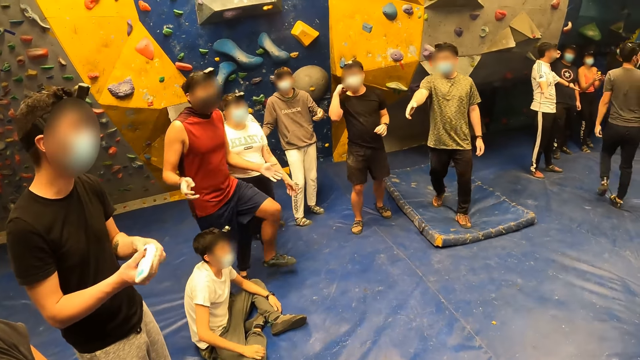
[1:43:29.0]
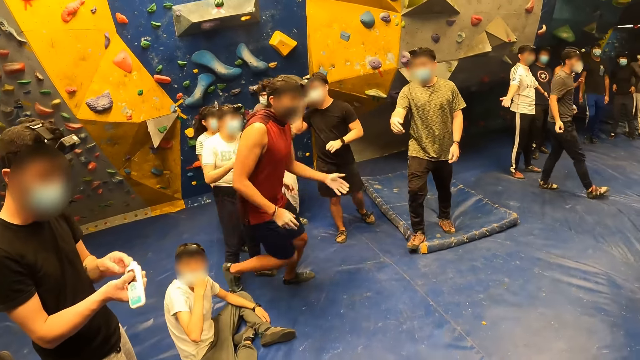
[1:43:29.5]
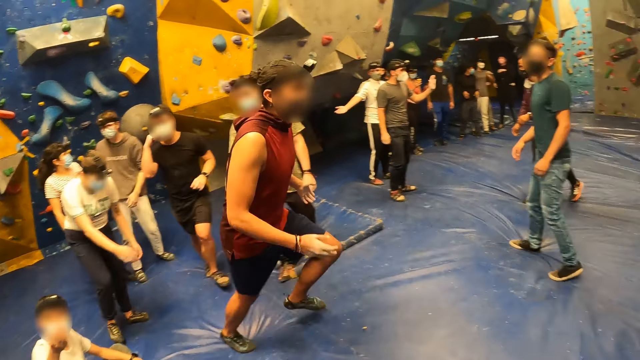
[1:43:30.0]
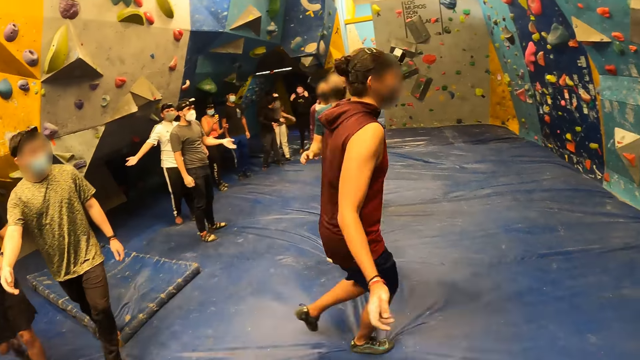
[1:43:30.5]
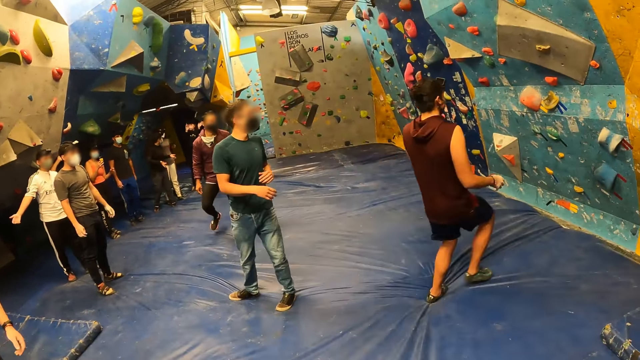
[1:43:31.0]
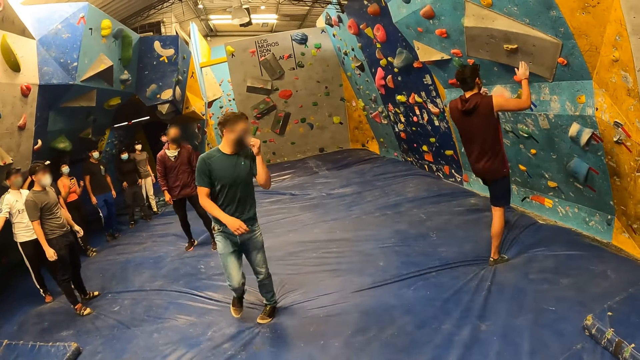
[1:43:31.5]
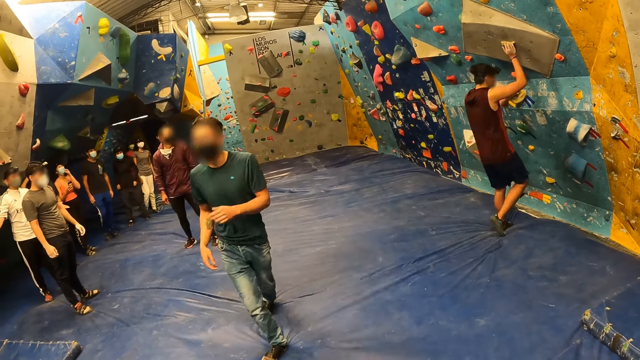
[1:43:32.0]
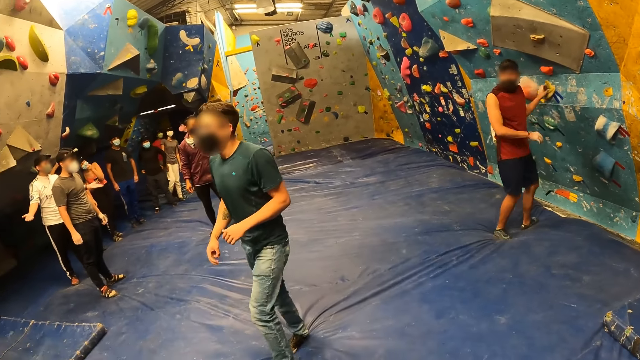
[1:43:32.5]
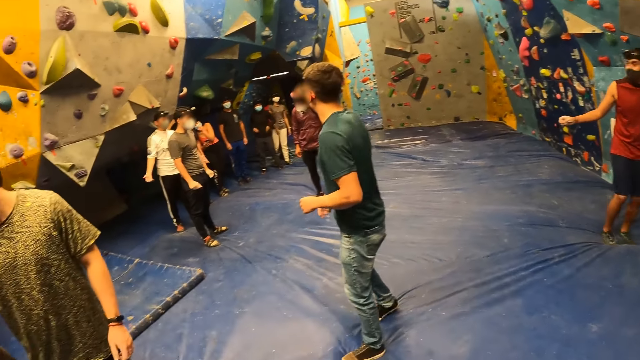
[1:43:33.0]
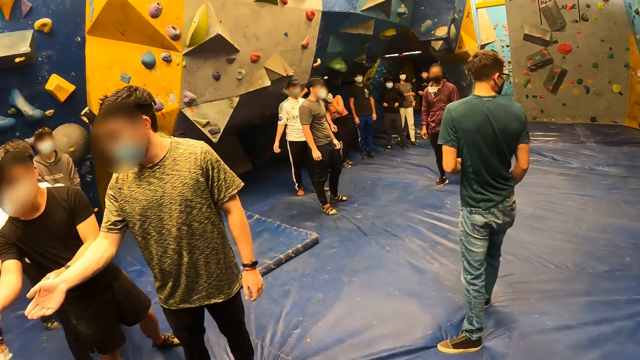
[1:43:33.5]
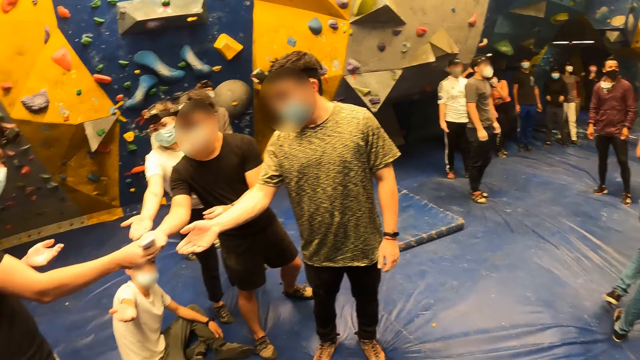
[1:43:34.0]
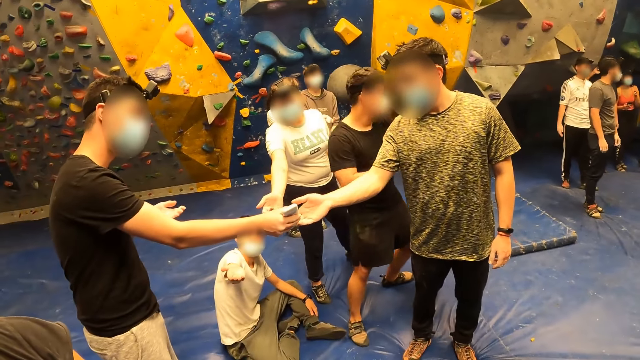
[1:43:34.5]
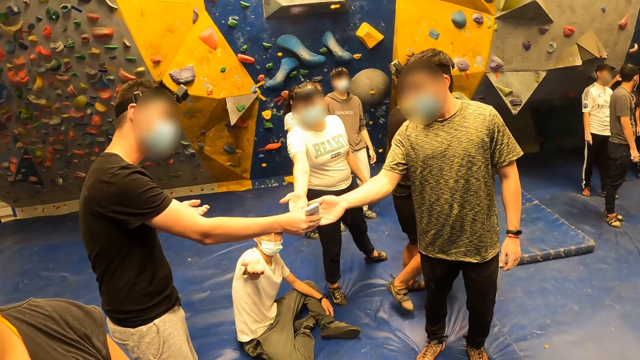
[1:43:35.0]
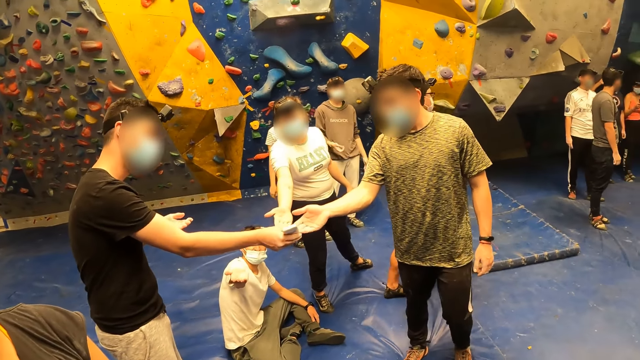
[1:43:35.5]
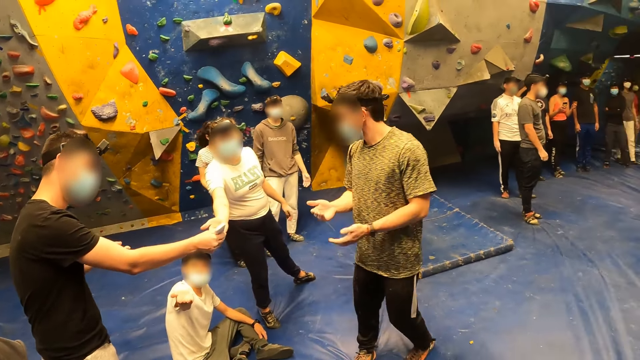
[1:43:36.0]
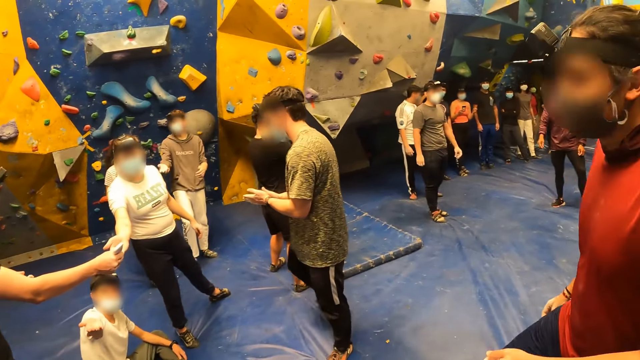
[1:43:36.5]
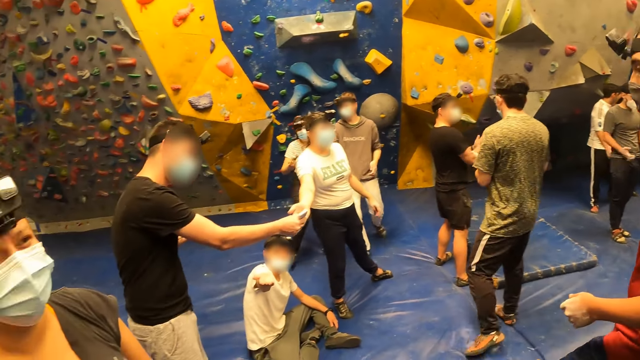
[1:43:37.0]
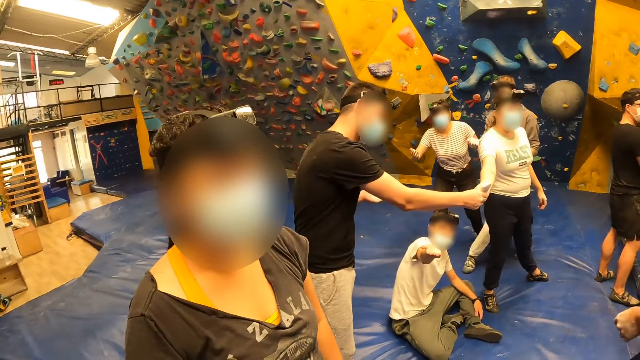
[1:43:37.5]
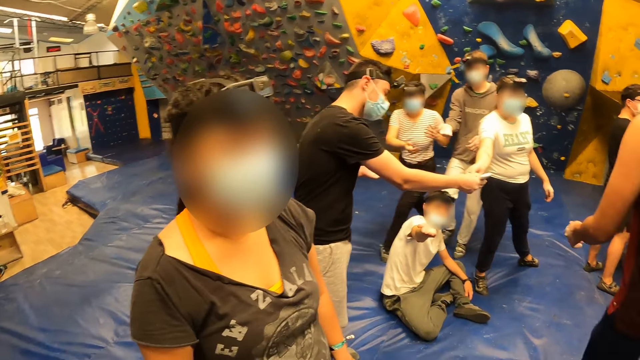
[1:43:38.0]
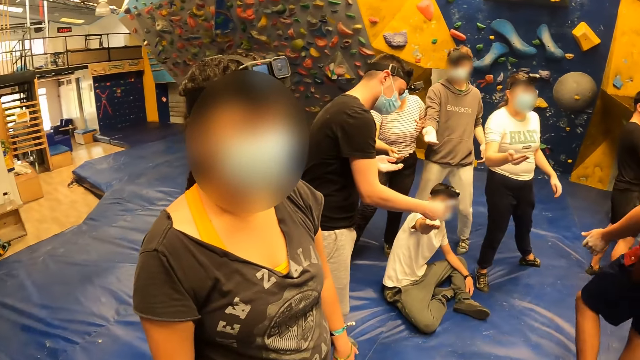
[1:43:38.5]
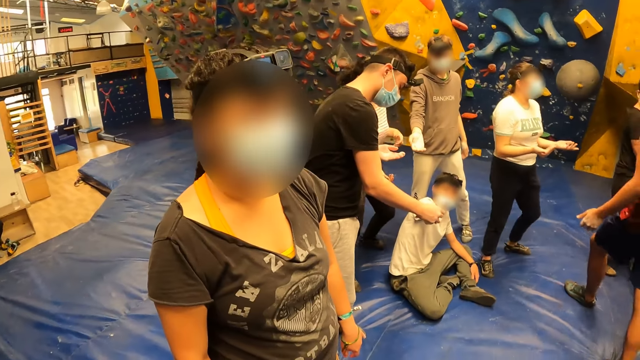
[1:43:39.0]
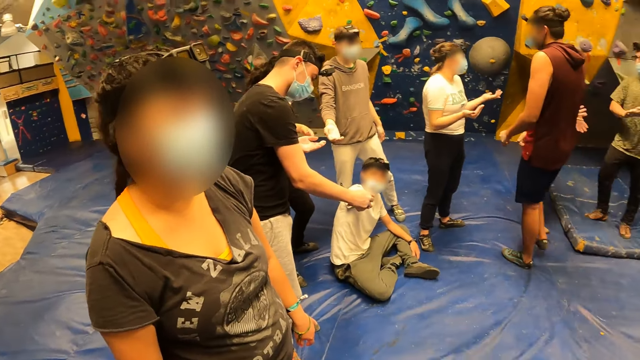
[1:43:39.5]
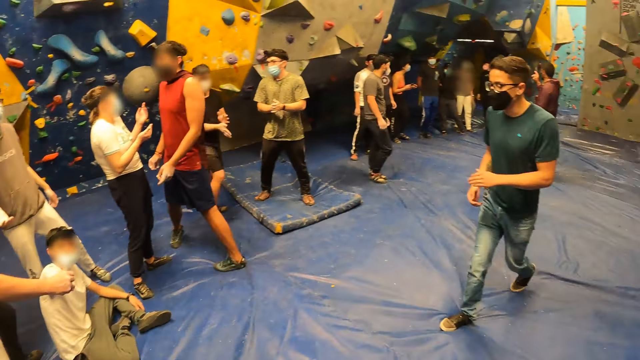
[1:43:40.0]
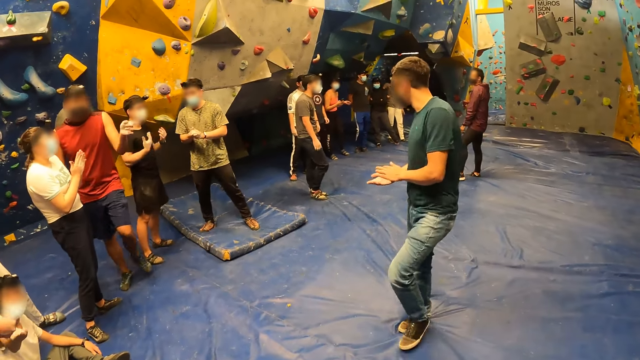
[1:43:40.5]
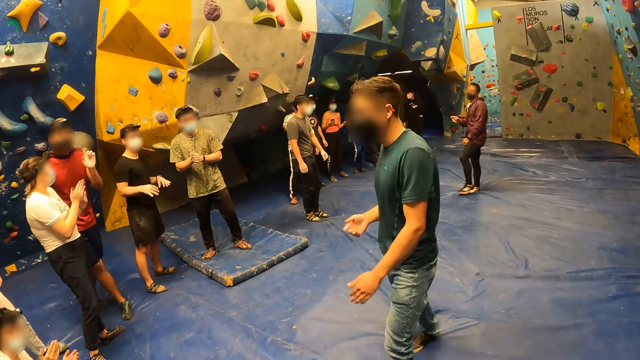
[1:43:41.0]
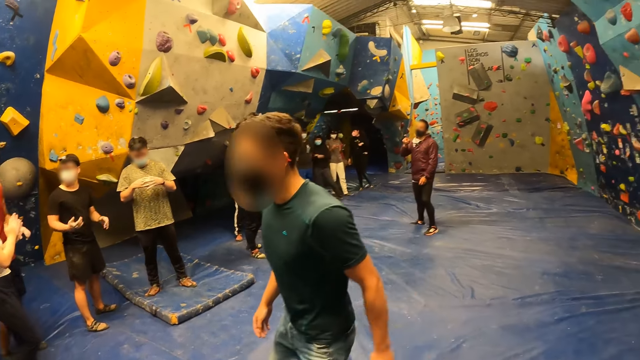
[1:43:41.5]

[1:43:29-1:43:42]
The camera wearer is pointing around. A man runs towards the rock wall. Another man applies lotion on a third man's right hand from the lotion cream in his right hand. The second man applies lotion on a fourth man's right hand from the lotion cream in his right hand. The second man applies lotion on a woman's right hand from the lotion cream in his right hand. A person is sanitizing the group. The second man applies lotion on a fifth man's right hand from the lotion cream in his right hand.

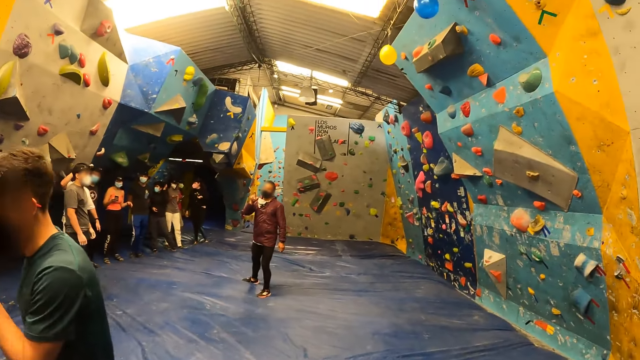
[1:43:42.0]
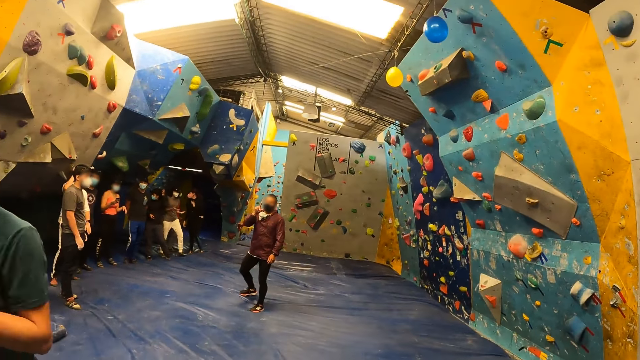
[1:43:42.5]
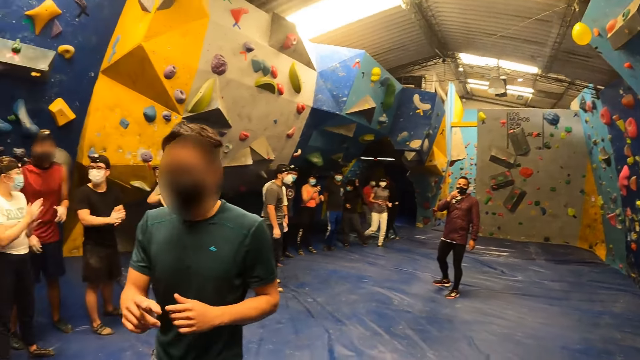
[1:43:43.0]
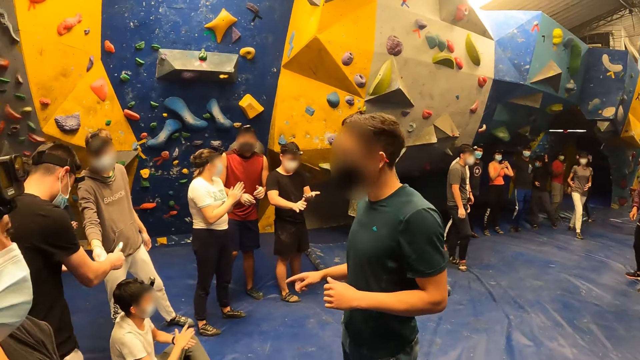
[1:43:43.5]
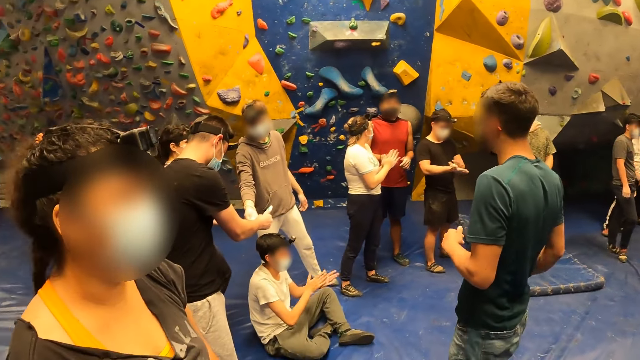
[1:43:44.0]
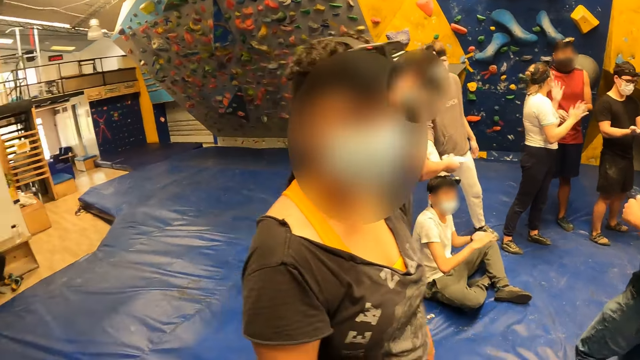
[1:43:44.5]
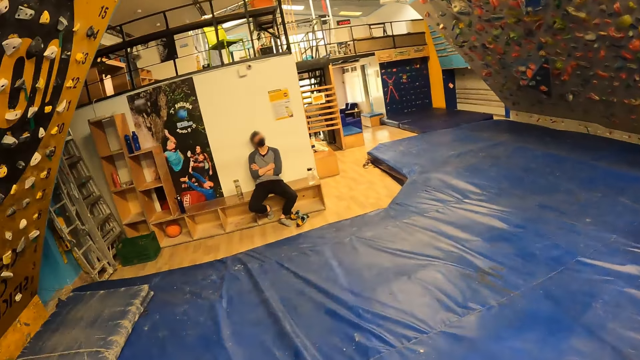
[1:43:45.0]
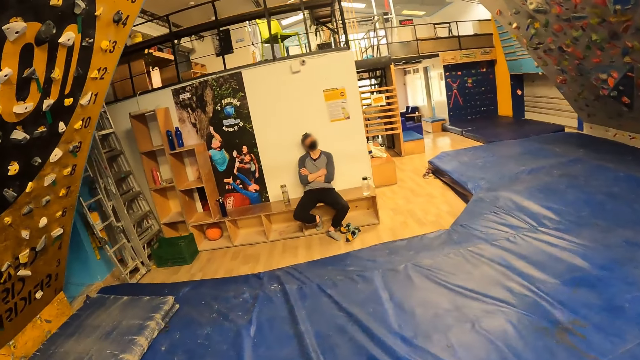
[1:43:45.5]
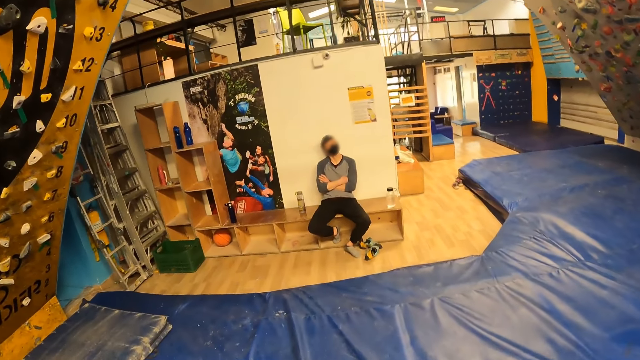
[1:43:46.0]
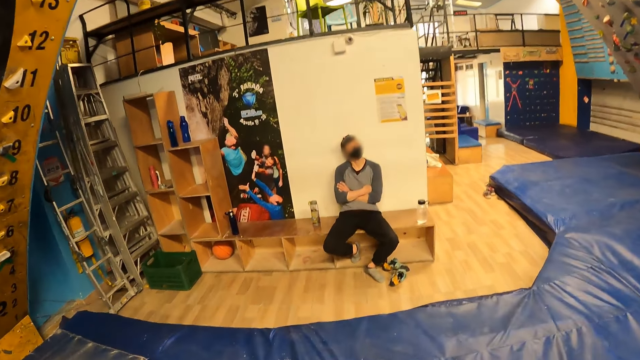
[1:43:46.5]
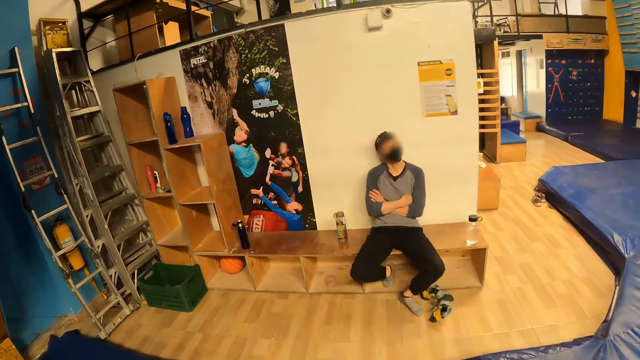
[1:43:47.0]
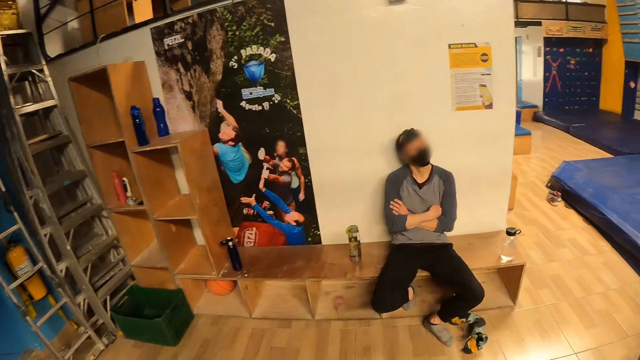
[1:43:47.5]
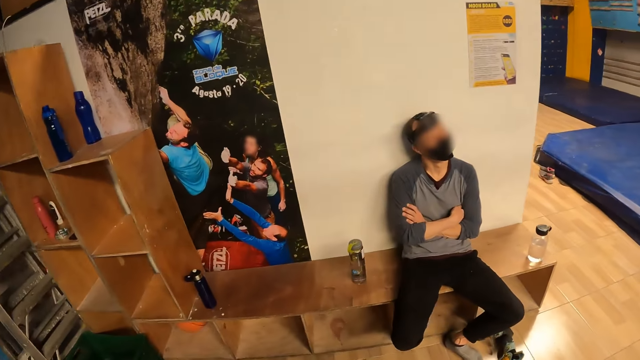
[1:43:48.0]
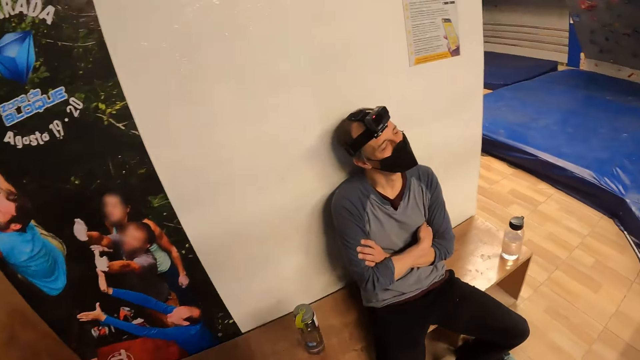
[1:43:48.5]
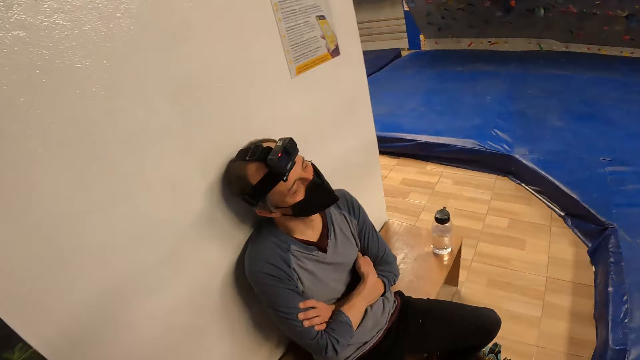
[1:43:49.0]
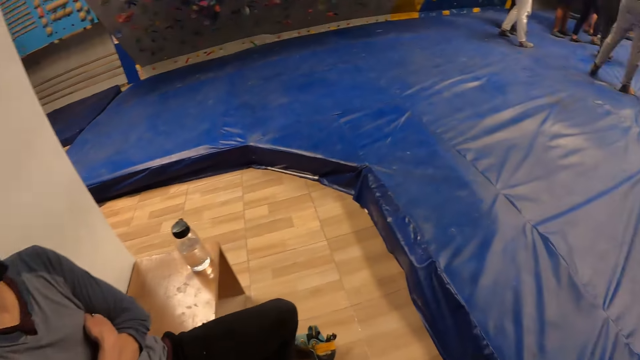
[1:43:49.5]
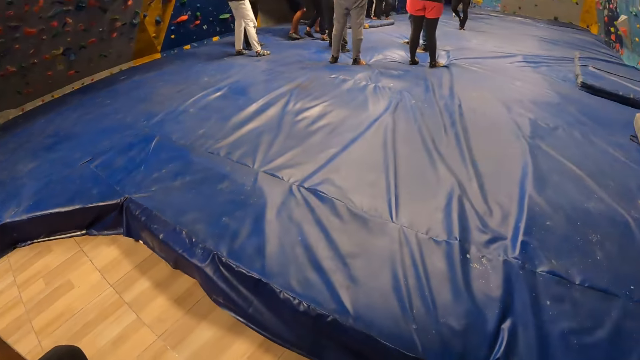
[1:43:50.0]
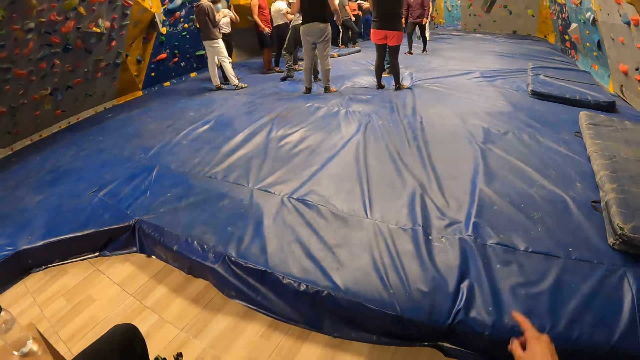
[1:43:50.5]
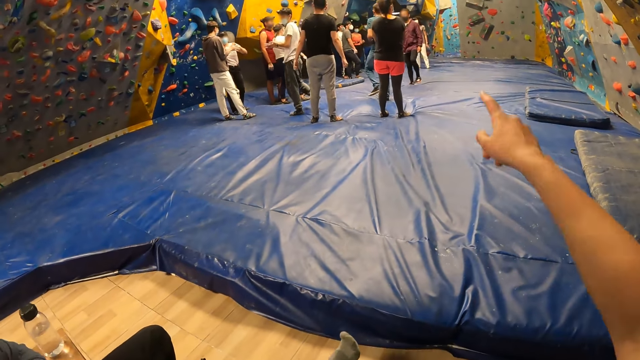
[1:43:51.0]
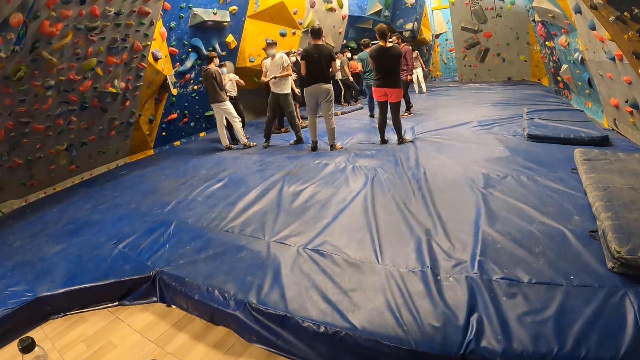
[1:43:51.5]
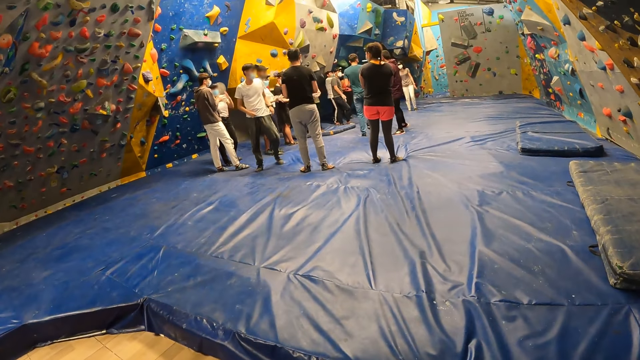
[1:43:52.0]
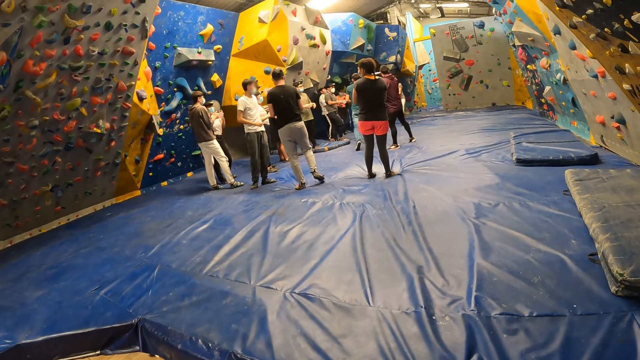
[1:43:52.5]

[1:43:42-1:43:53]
A man applies lotion on another man's right hand from the lotion cream in his right hand. The camera wearer walks towards a third man. He points his right index towards the climbing ground. He raises his hand and lowers his right hand.
